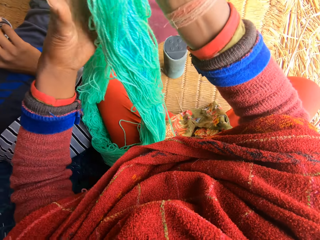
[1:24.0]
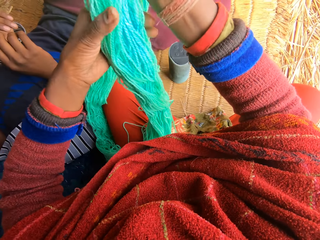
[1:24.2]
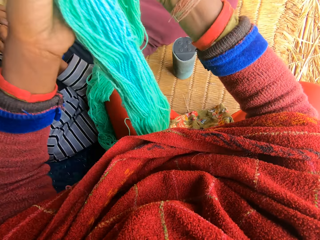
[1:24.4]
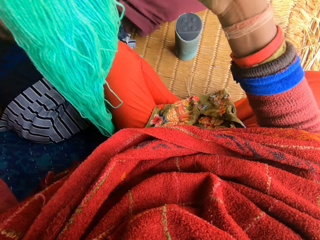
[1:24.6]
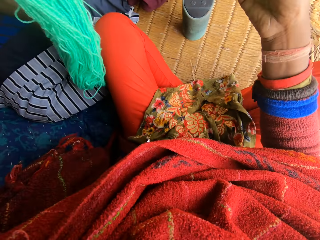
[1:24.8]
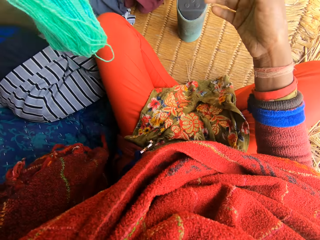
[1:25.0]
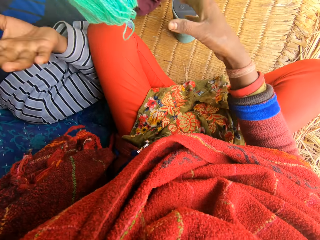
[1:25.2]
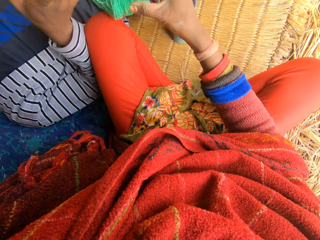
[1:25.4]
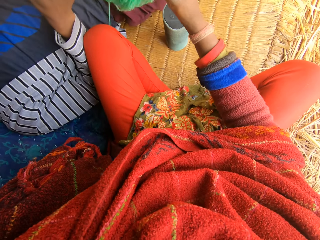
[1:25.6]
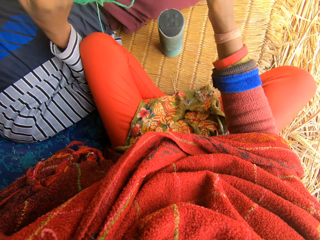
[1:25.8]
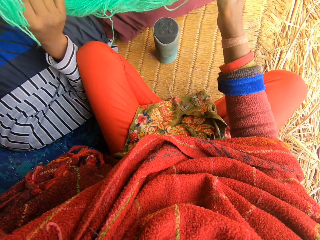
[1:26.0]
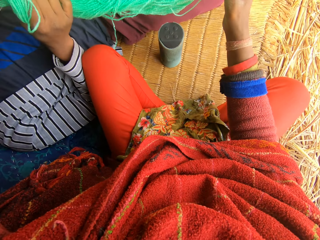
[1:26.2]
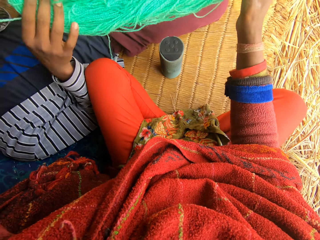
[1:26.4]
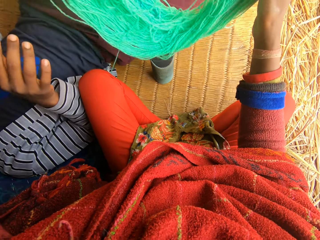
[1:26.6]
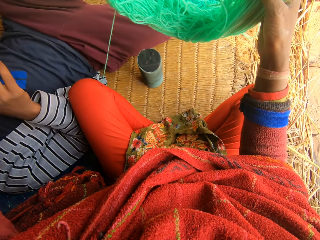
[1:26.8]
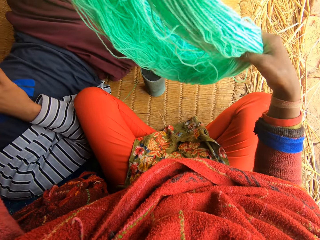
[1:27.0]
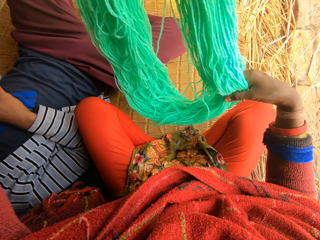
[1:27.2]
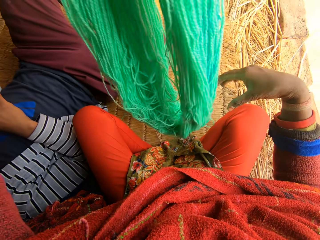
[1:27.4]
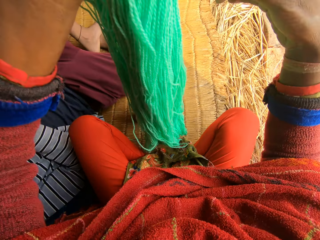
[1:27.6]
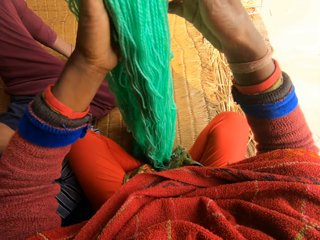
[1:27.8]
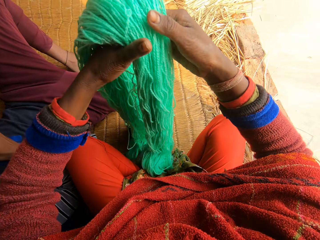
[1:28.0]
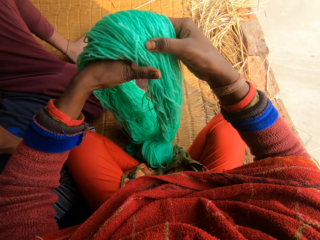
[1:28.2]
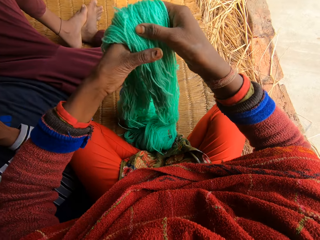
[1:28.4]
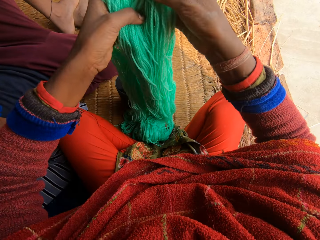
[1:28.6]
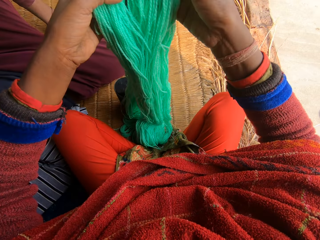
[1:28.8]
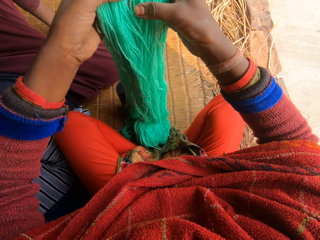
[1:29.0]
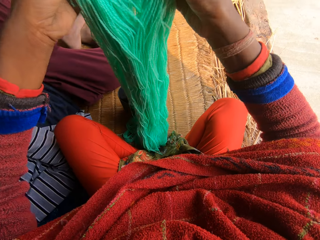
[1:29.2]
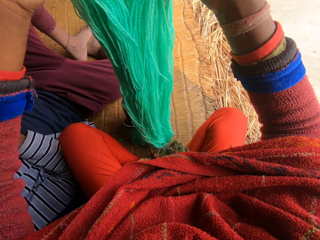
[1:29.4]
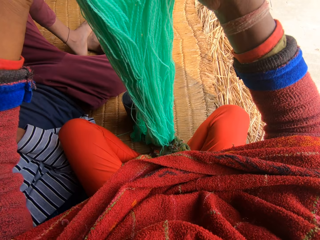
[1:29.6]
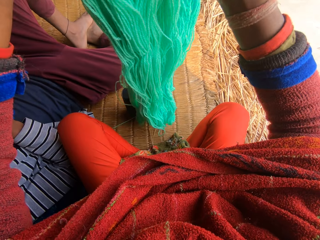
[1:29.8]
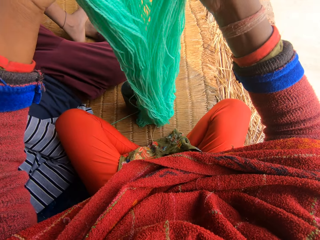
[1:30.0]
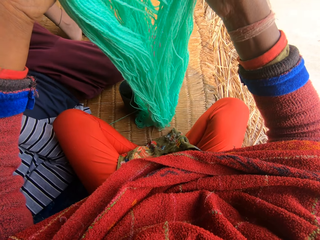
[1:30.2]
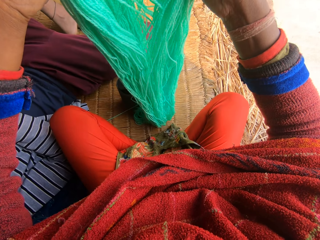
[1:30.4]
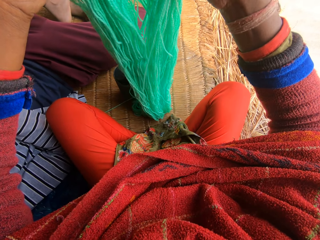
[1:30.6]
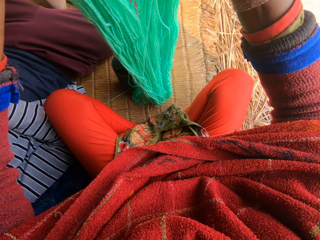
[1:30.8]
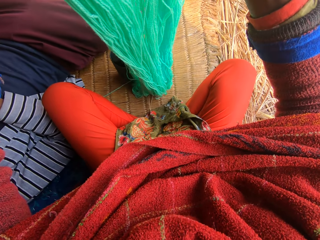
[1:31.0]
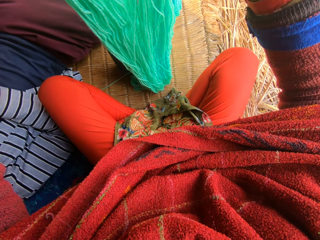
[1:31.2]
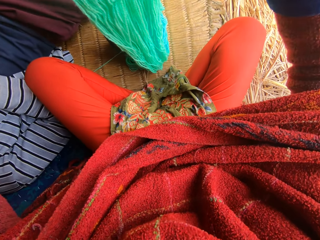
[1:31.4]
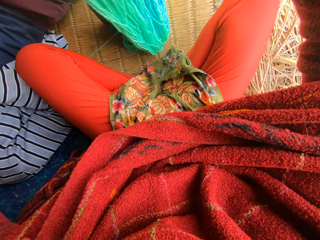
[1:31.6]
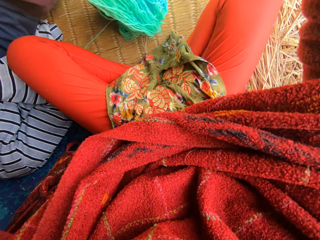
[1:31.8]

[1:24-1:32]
The woman holds the wool. The woman removes her hand from the wool. The camera wearer adjusts the wool.

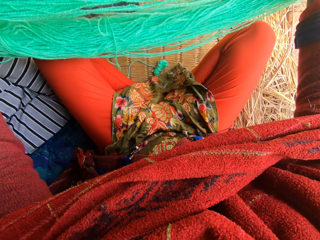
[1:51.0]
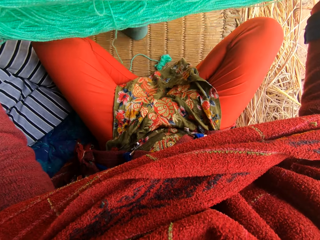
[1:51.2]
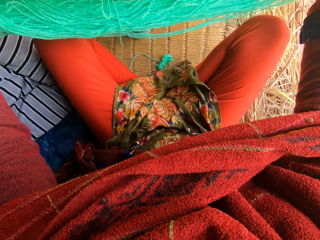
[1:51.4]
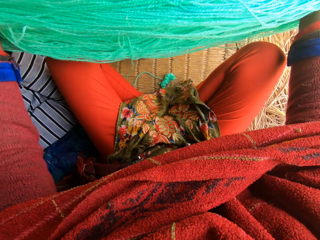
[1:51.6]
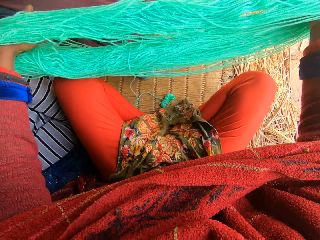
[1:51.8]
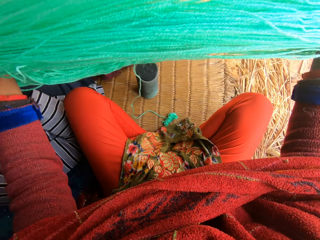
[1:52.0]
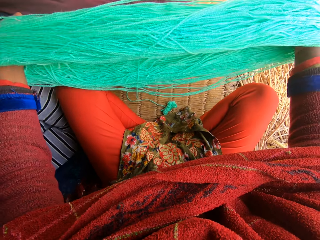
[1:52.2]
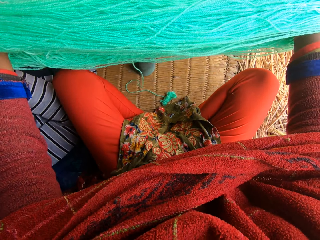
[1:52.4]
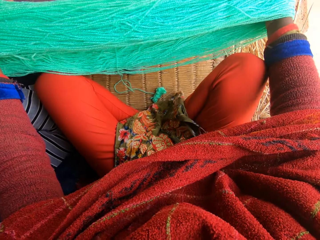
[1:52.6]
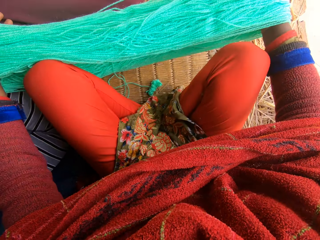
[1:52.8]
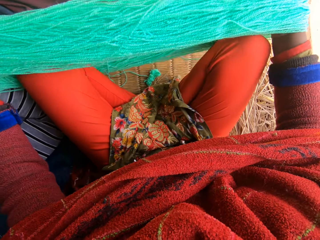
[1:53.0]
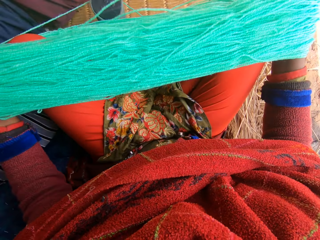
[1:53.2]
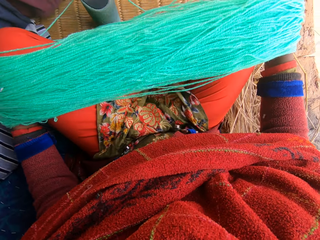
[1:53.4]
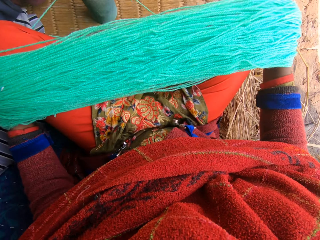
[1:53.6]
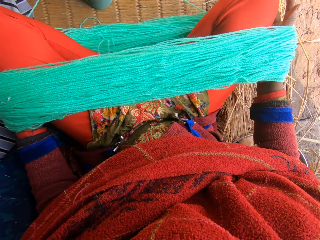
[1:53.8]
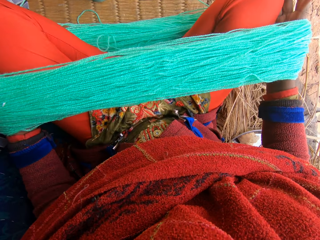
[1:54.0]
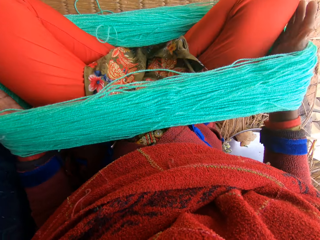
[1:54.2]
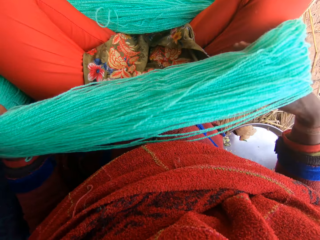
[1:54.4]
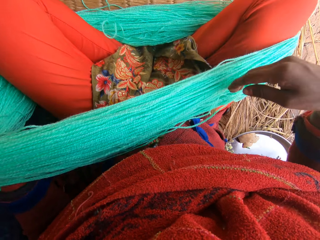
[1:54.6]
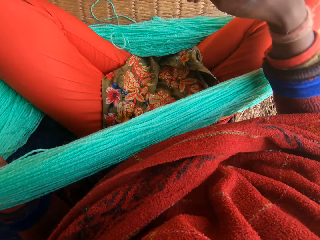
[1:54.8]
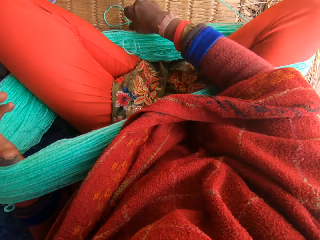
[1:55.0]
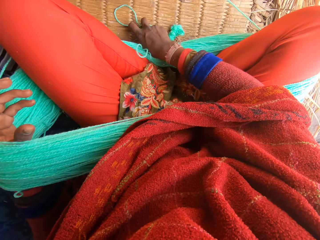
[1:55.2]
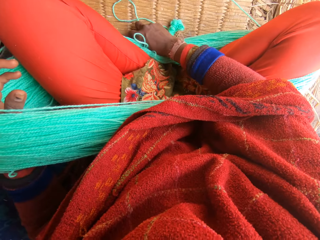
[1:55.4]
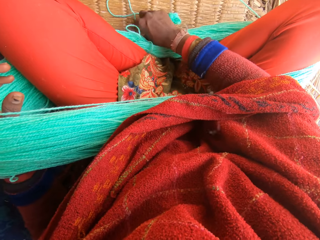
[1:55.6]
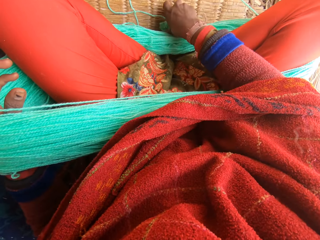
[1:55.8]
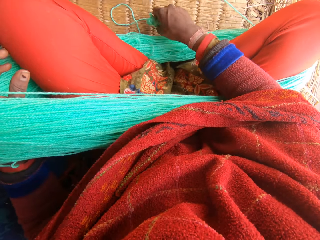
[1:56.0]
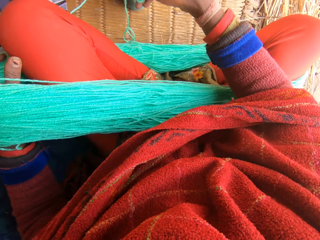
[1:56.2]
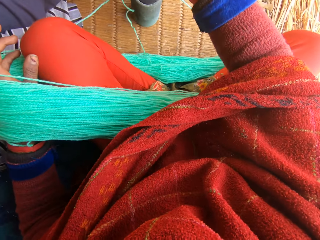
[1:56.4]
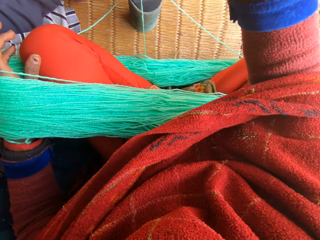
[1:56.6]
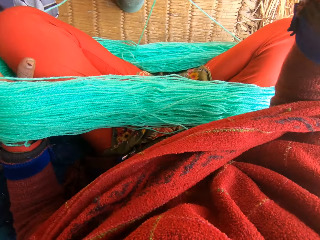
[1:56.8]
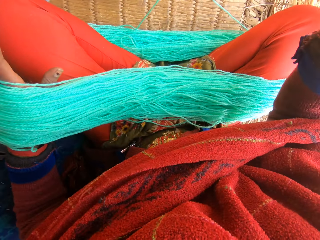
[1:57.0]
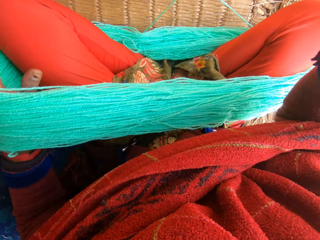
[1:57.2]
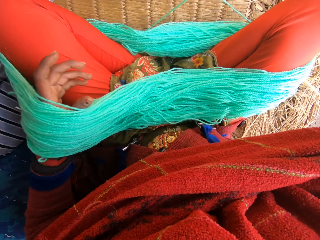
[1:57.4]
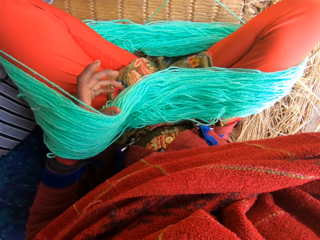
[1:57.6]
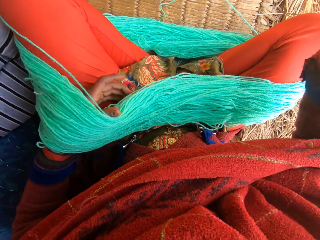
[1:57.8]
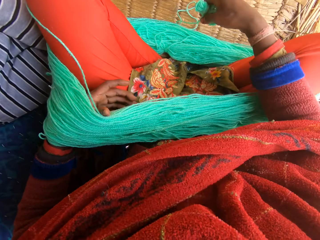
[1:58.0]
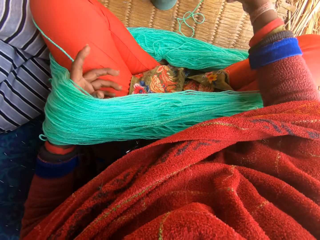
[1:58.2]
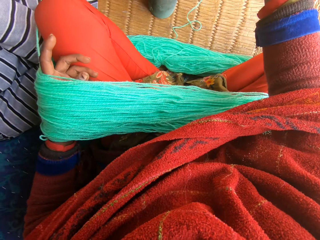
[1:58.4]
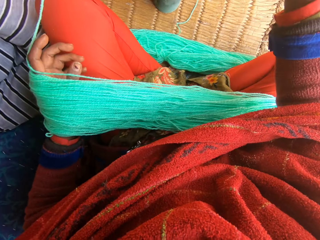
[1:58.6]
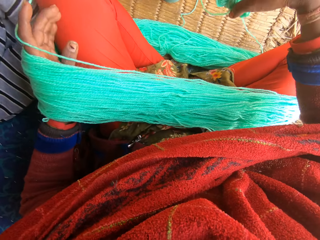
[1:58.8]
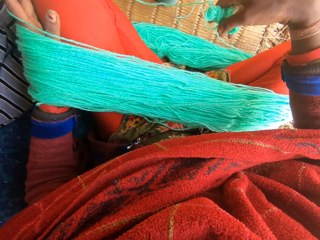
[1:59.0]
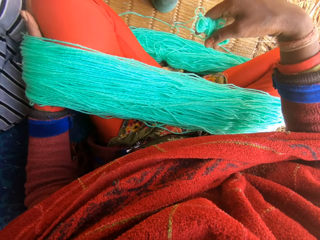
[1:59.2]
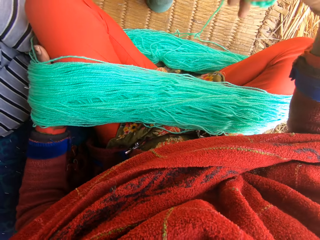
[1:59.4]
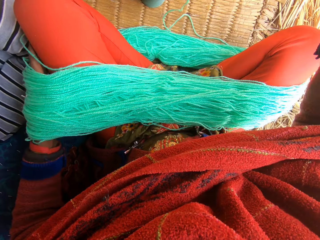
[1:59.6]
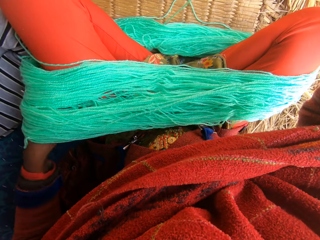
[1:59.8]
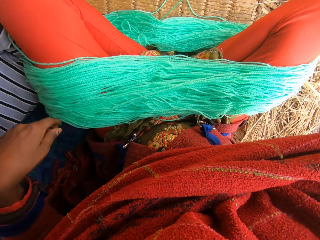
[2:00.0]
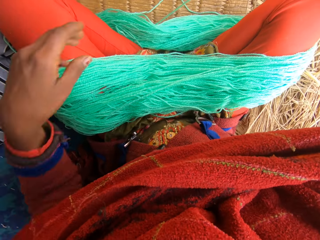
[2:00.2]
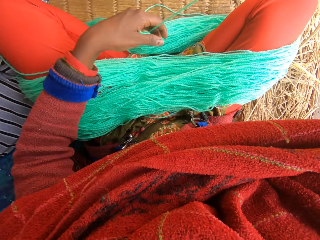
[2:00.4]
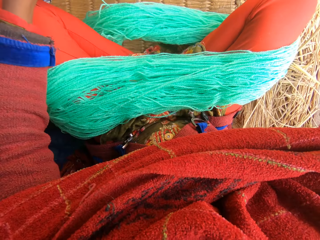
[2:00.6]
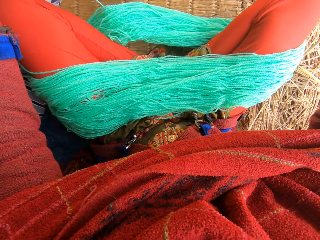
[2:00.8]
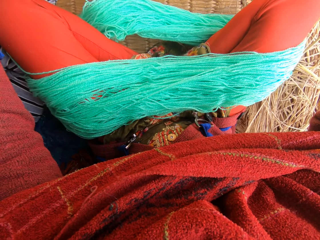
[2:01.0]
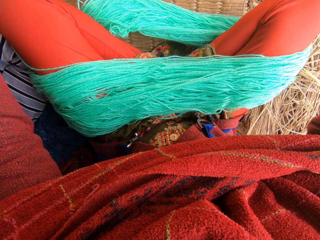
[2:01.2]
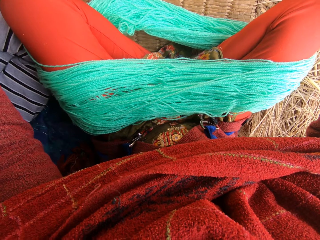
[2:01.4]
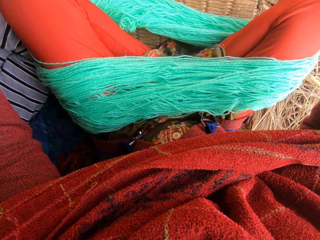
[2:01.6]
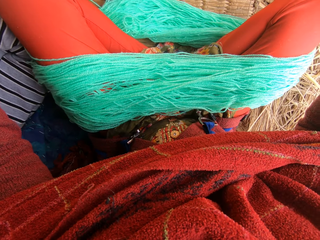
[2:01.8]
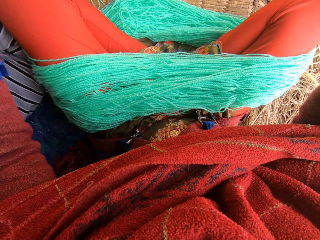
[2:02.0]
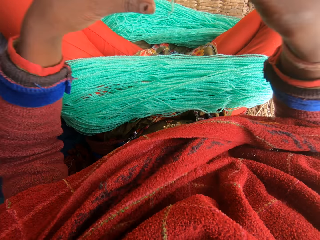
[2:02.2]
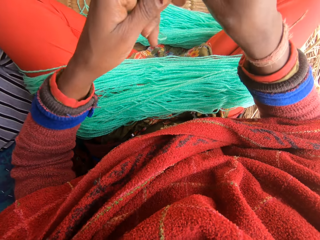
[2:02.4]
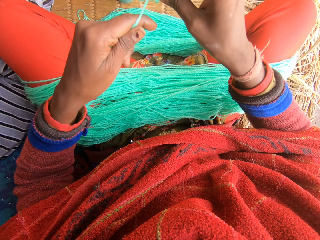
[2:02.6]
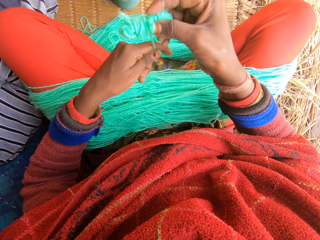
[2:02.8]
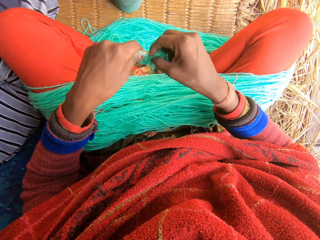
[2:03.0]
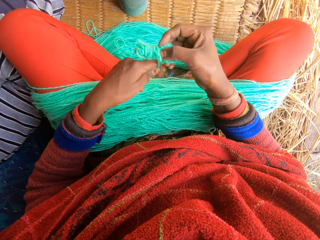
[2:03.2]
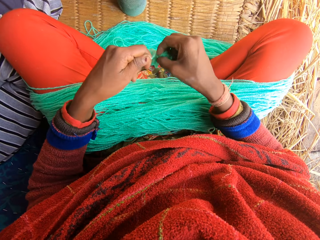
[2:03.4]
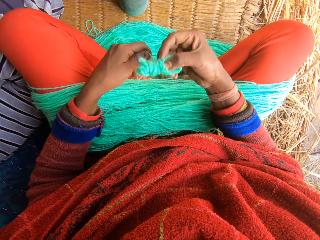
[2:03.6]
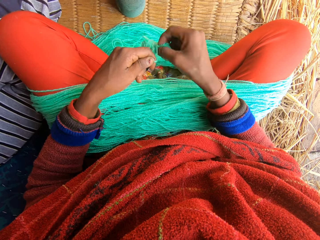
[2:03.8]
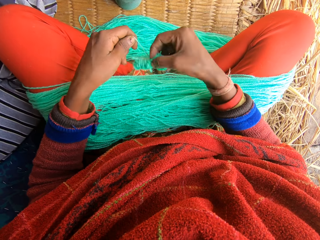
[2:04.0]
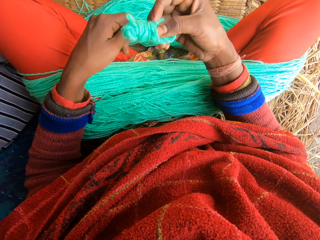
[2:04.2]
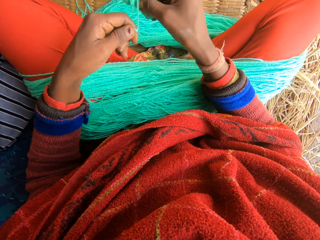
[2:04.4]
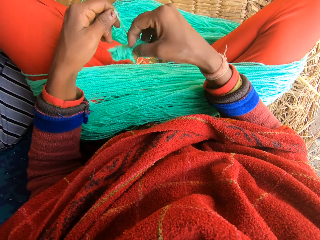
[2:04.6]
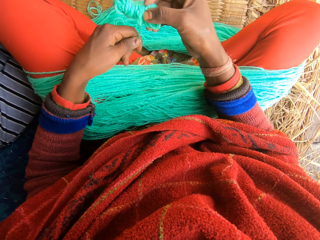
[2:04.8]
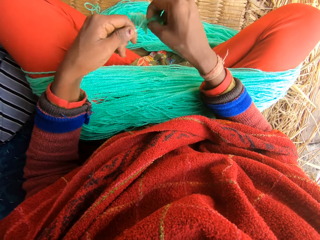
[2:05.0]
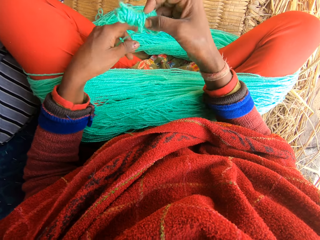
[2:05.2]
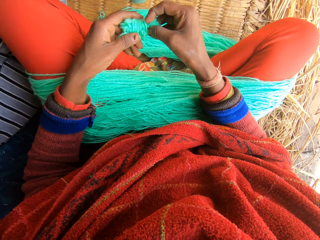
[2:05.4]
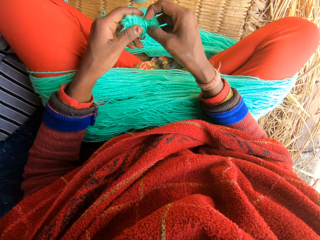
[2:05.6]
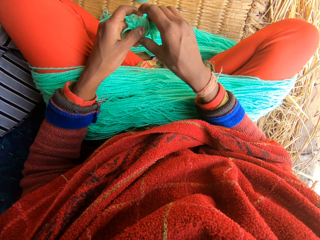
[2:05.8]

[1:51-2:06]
The camera wearer puts the wool around her legs. She reels the wool. She folds yarn.
